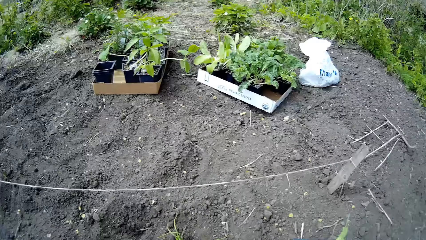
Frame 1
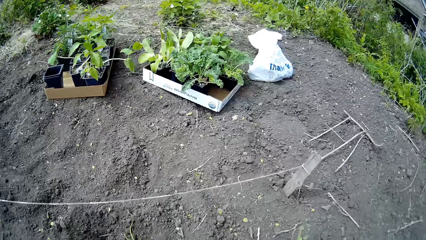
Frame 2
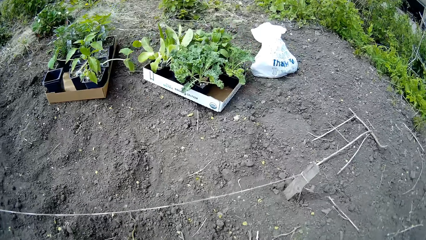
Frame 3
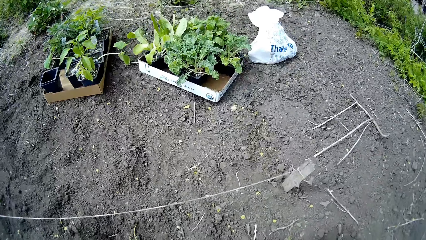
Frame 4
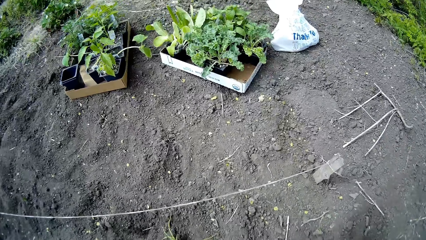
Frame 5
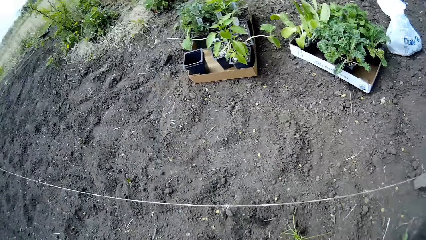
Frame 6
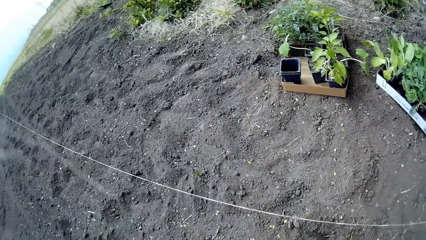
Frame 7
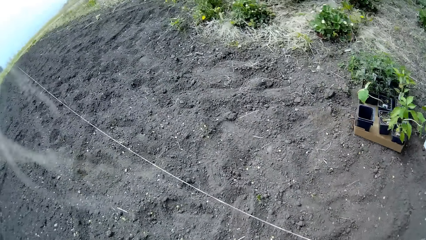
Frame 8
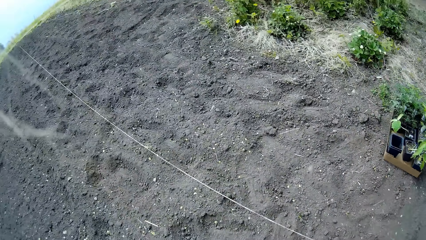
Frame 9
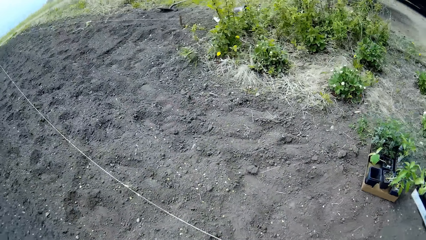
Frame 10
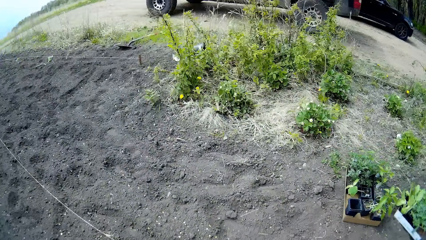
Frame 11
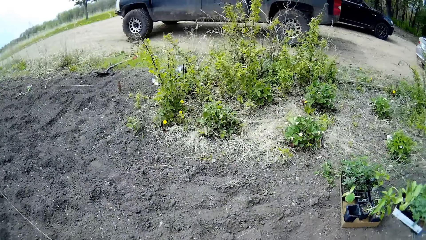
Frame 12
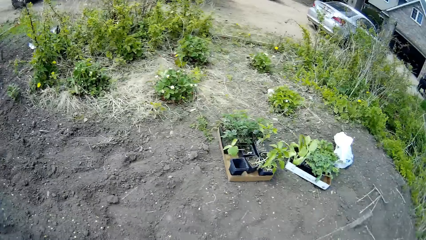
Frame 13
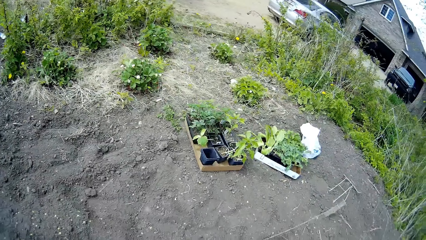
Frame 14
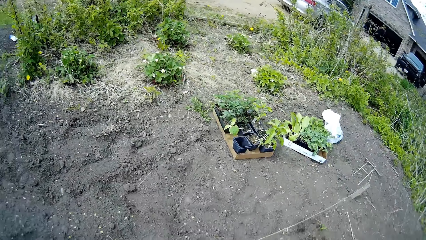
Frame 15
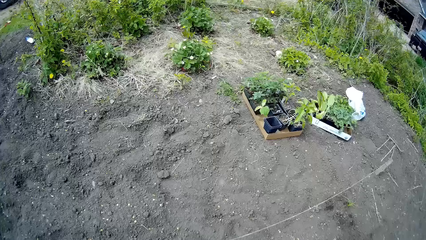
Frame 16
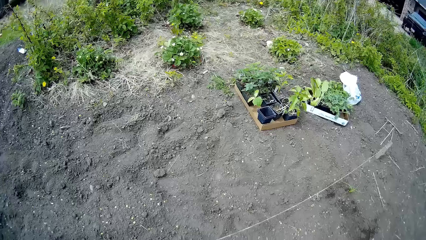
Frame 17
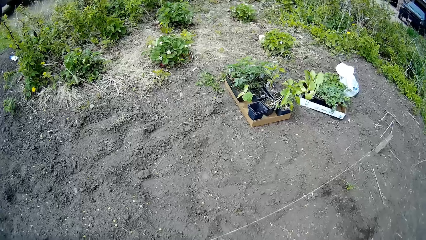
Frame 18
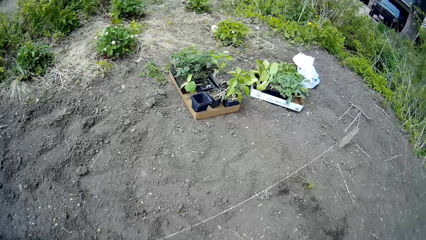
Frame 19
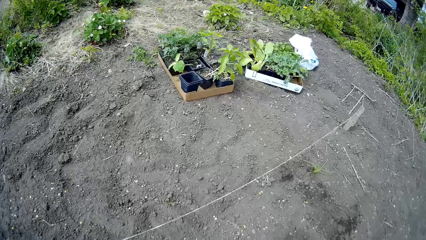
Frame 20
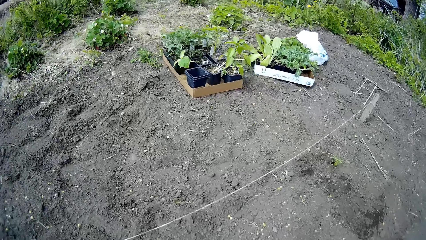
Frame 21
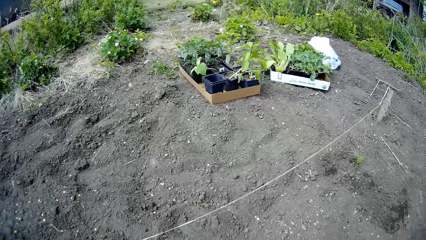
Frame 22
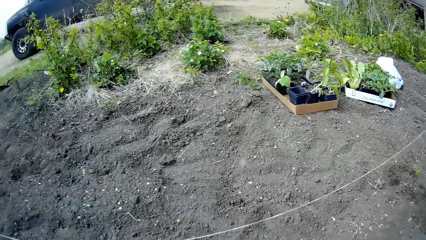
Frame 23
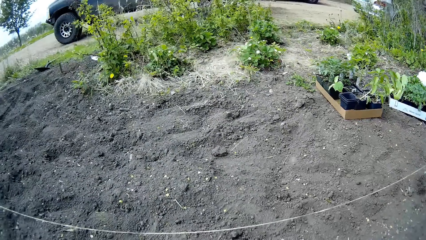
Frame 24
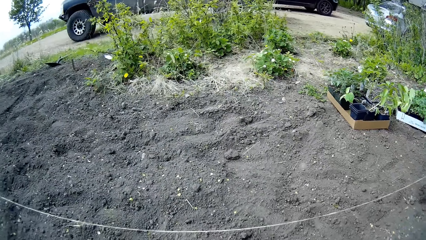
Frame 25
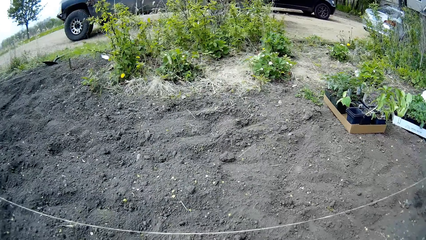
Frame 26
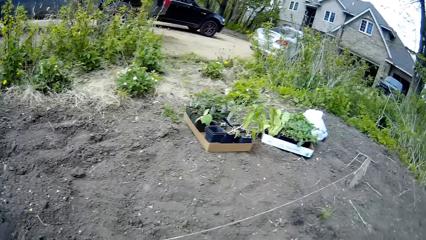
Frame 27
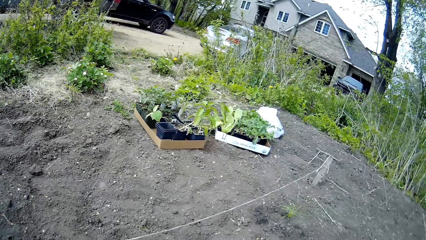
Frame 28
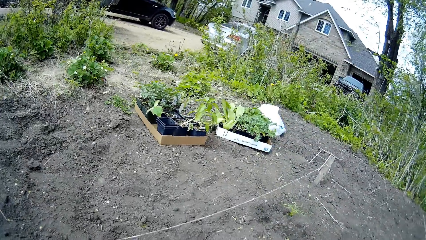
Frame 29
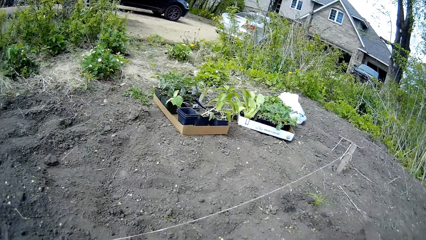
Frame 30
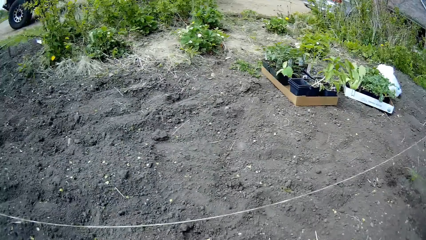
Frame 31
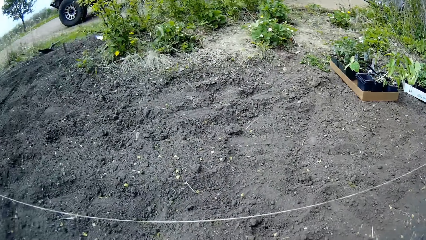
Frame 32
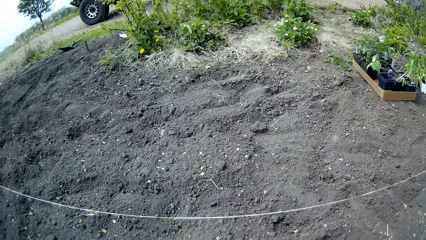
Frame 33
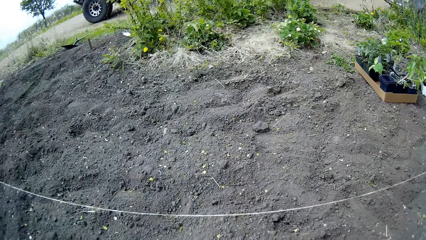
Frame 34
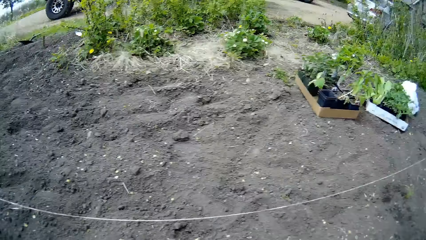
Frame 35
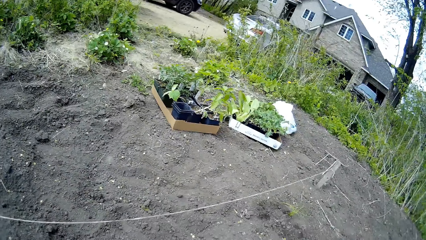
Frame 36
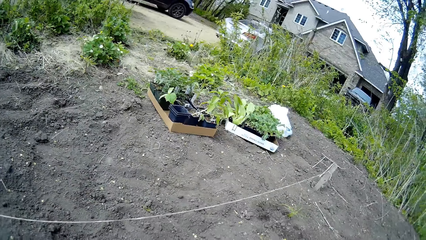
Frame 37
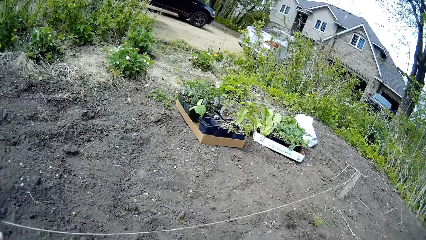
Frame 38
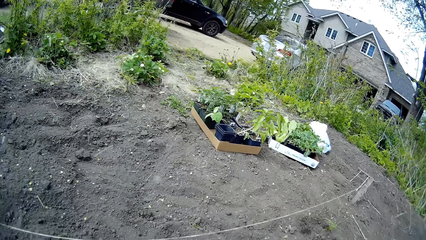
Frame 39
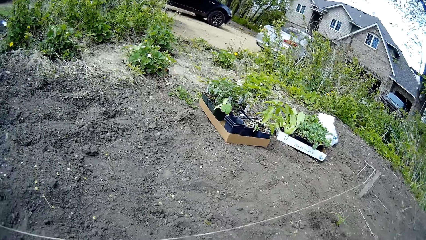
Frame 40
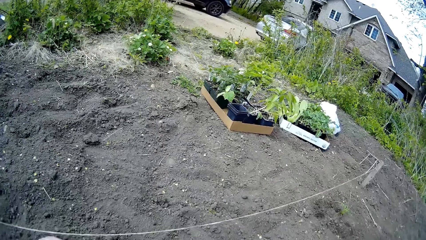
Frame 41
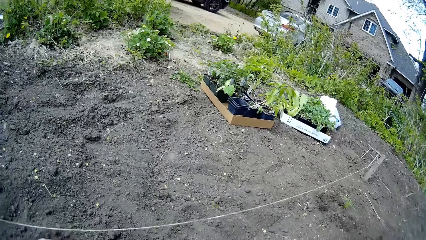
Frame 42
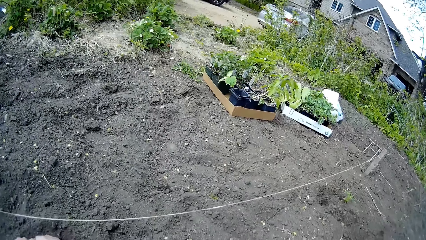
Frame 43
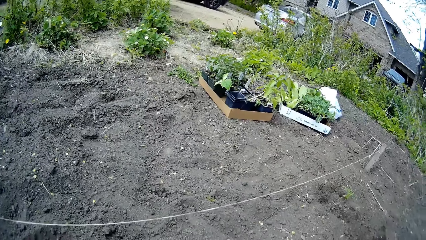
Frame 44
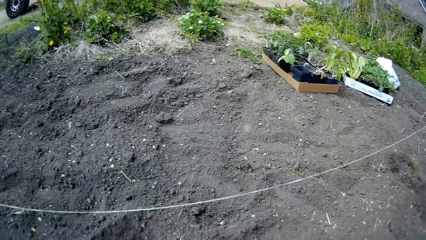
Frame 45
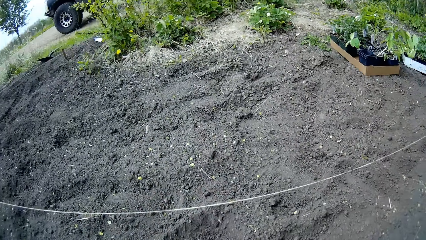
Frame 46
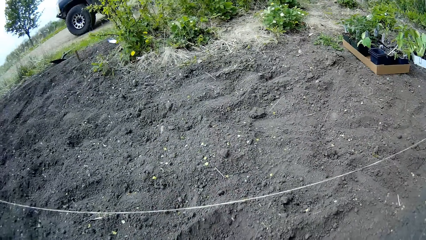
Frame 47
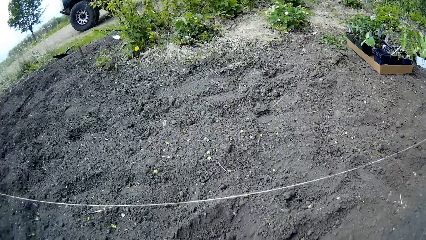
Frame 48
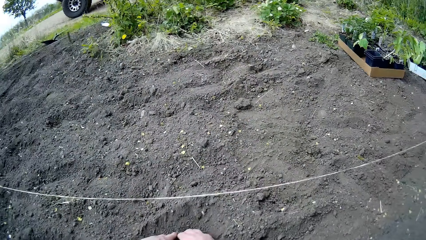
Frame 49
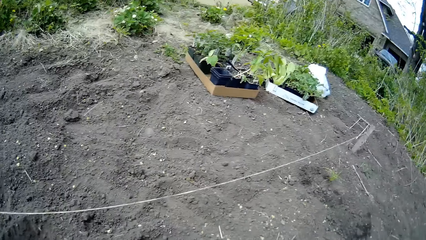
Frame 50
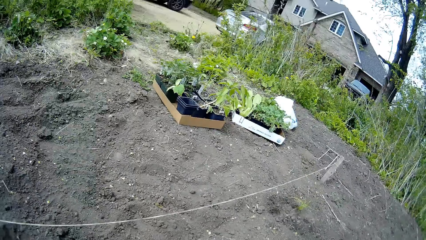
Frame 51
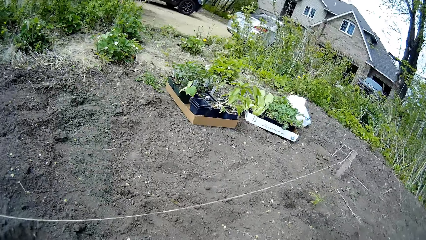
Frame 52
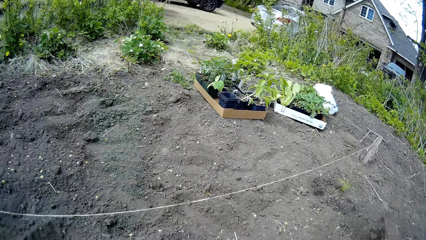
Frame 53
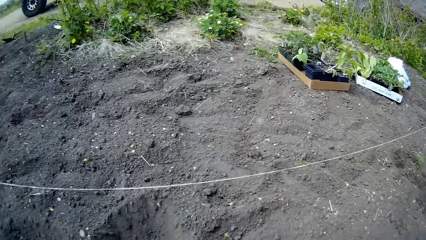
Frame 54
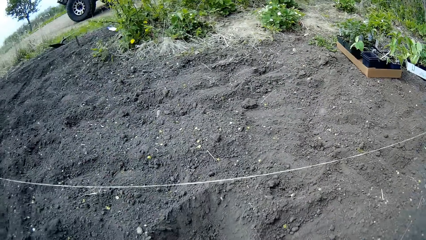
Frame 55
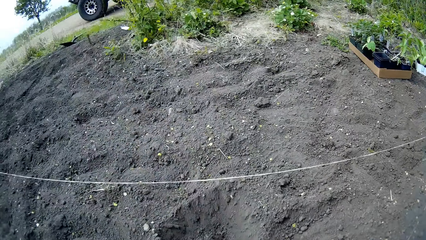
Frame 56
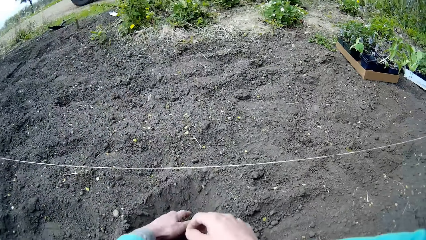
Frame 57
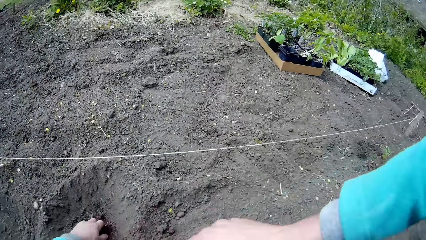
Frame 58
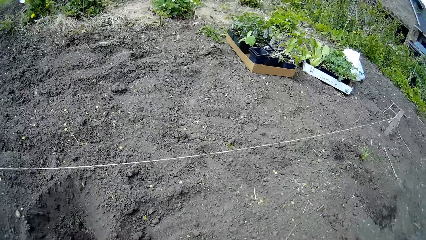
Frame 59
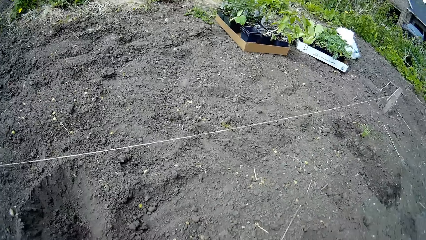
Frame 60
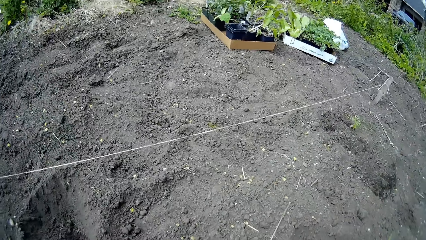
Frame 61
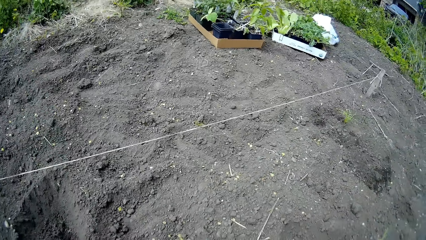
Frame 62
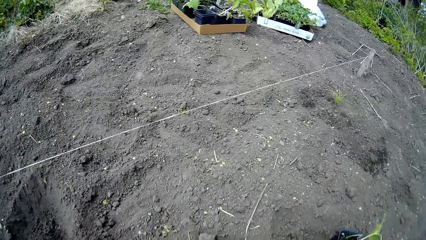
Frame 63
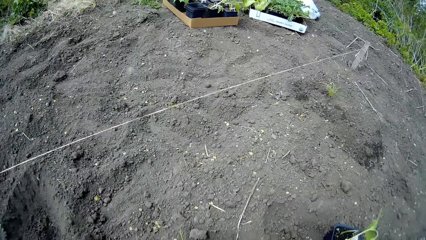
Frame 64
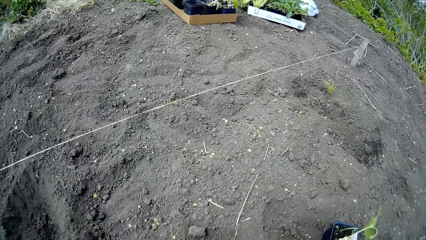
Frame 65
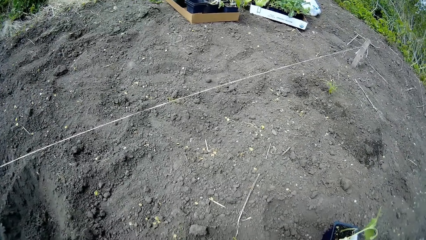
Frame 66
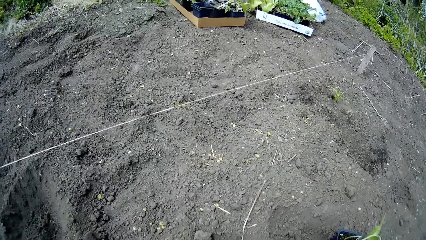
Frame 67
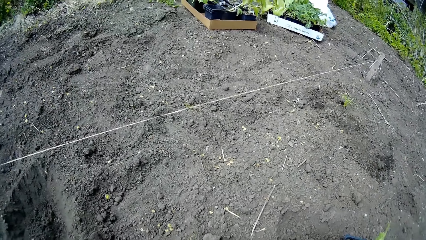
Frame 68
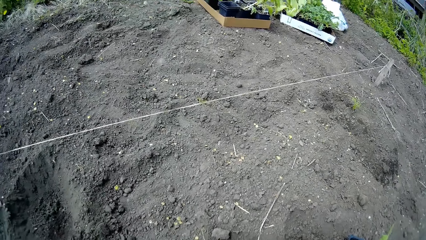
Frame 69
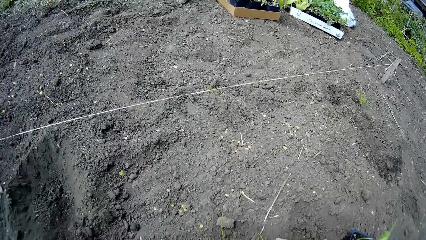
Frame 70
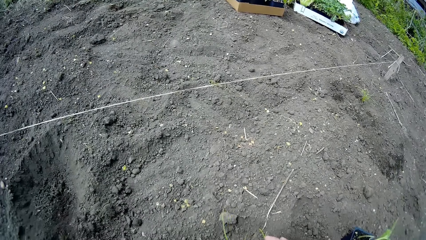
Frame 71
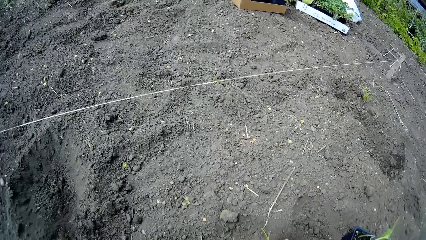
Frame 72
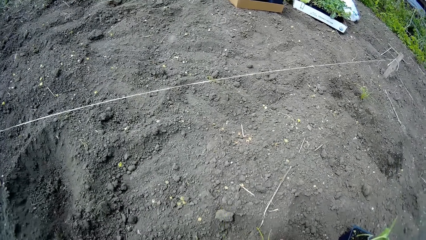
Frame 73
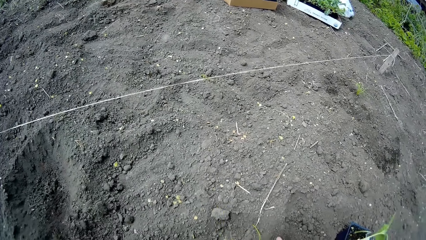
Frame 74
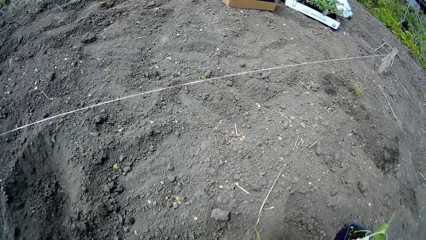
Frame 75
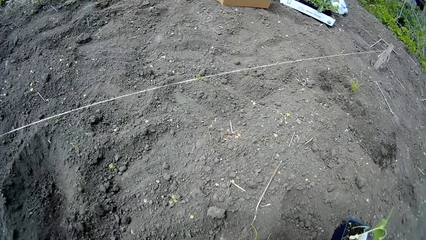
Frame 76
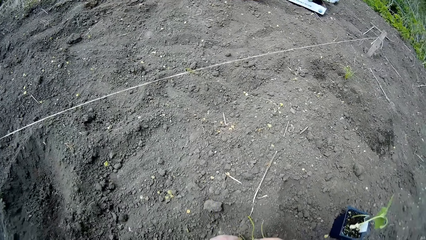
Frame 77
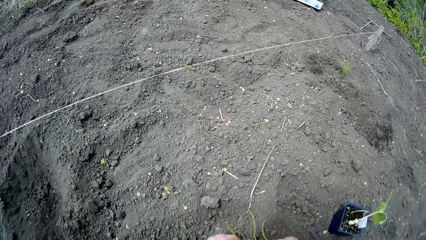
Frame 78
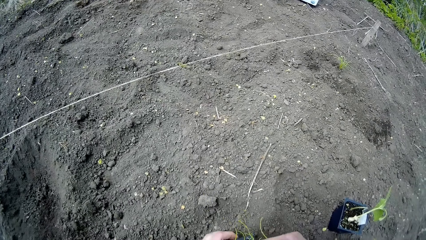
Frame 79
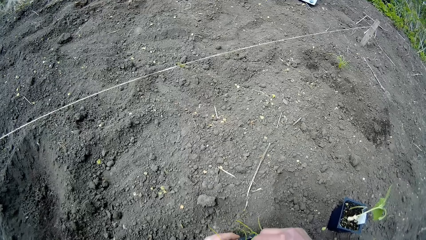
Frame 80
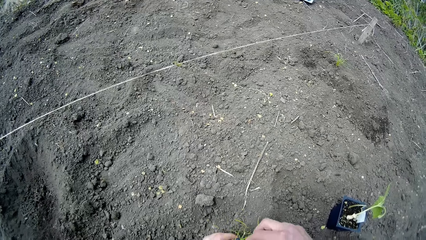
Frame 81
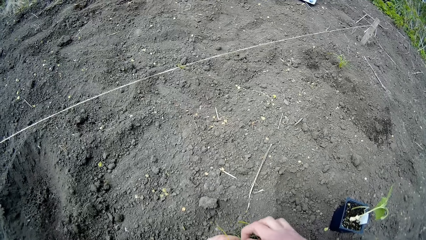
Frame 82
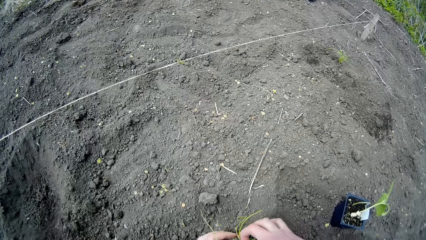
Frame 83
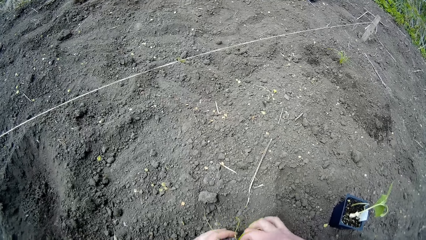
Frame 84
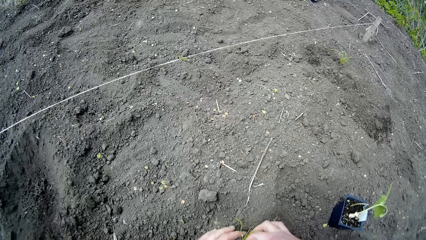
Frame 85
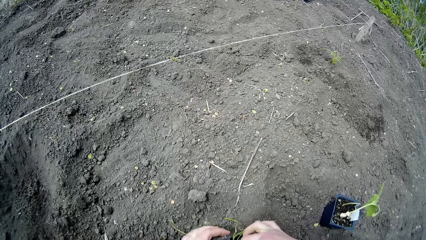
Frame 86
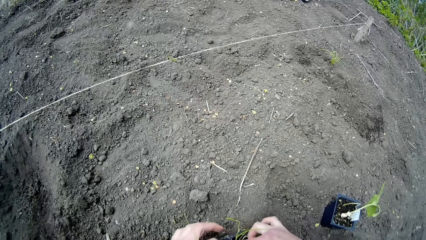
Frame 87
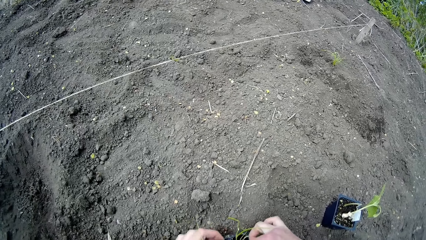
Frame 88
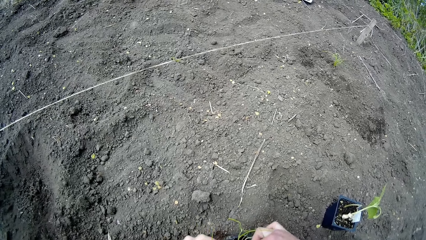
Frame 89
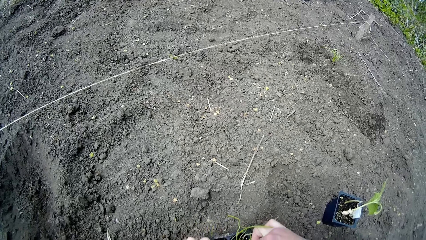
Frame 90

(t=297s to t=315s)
The camera wearer walks around the garden and looks around the garden. She makes a hole in the ground with her hands. She sorts out the seedlings in the container with her hands.
